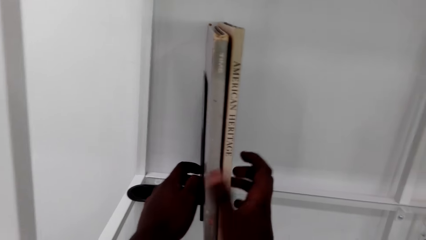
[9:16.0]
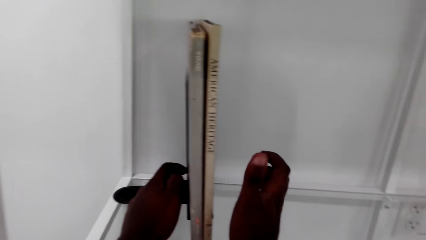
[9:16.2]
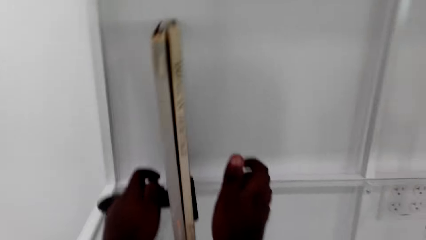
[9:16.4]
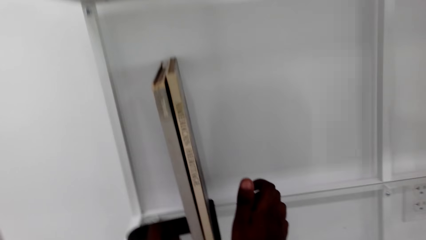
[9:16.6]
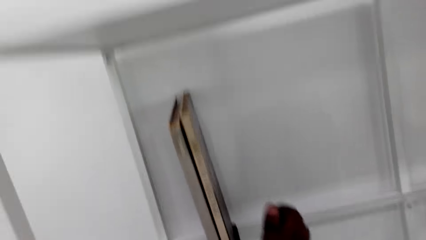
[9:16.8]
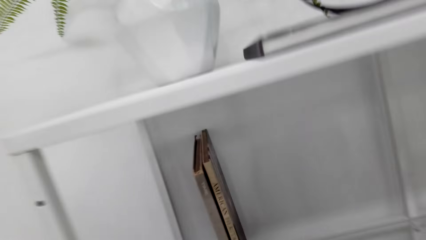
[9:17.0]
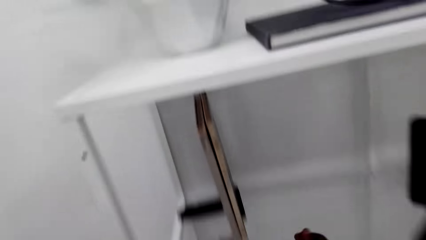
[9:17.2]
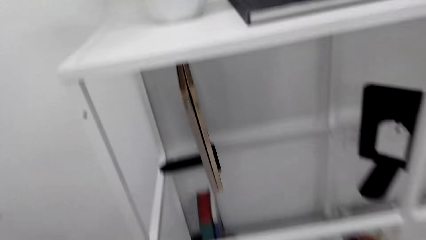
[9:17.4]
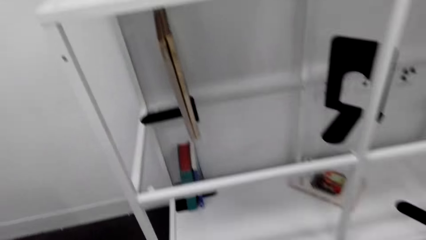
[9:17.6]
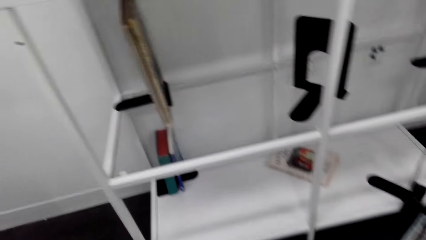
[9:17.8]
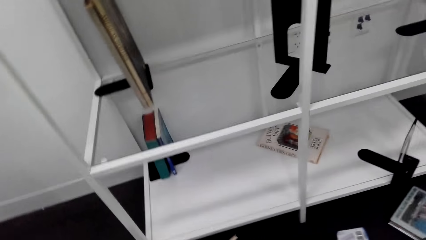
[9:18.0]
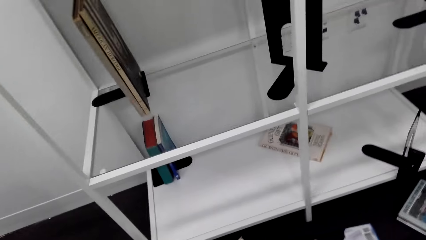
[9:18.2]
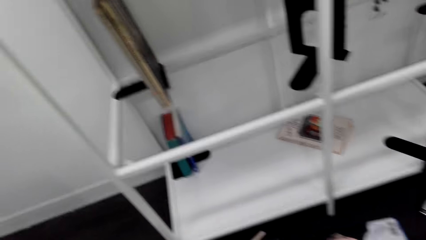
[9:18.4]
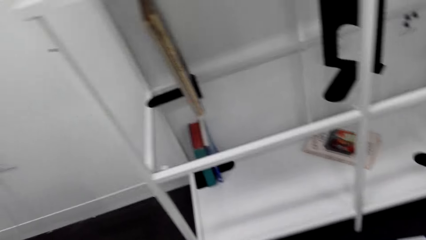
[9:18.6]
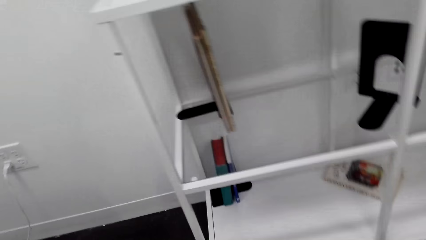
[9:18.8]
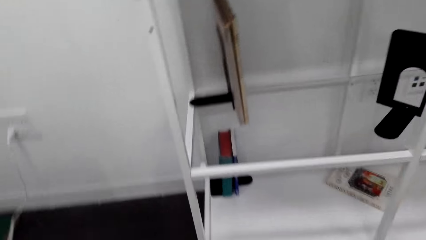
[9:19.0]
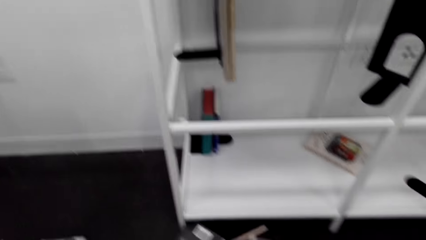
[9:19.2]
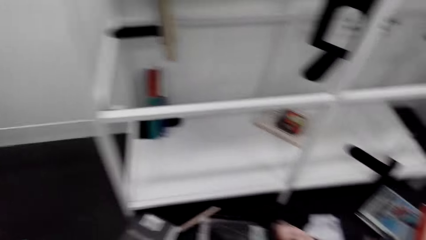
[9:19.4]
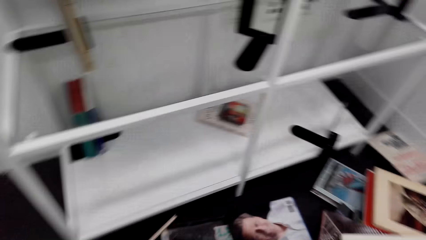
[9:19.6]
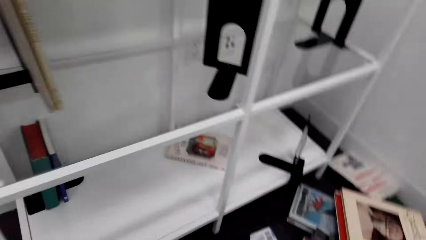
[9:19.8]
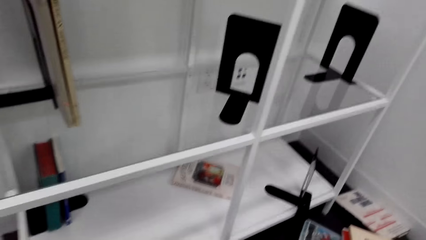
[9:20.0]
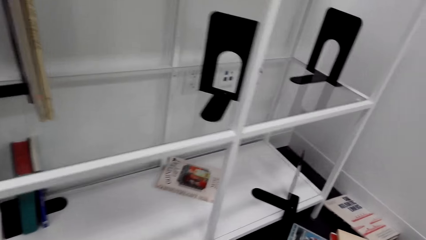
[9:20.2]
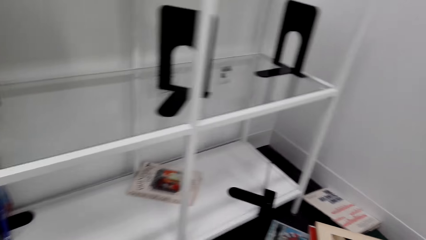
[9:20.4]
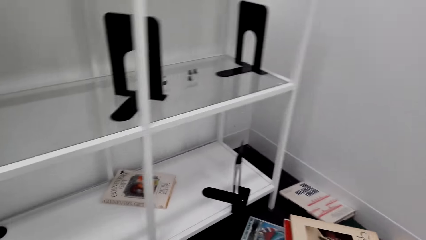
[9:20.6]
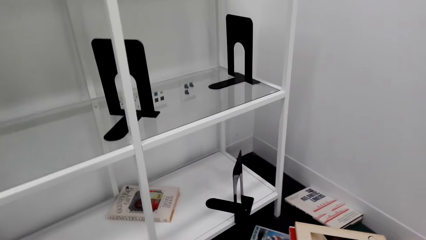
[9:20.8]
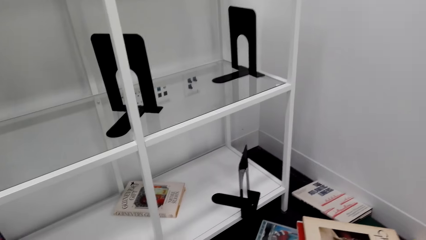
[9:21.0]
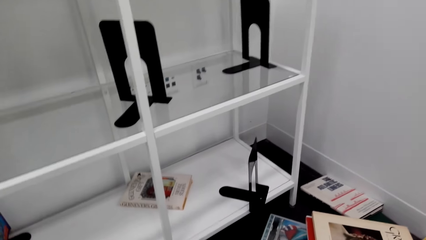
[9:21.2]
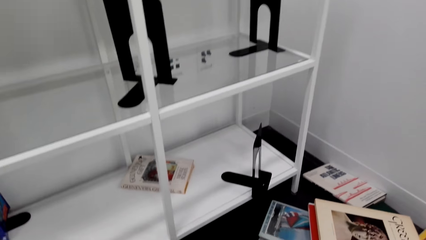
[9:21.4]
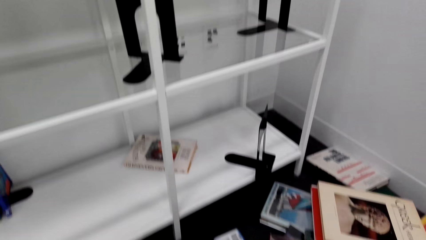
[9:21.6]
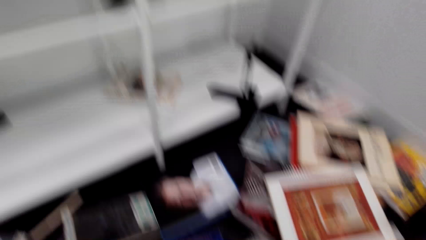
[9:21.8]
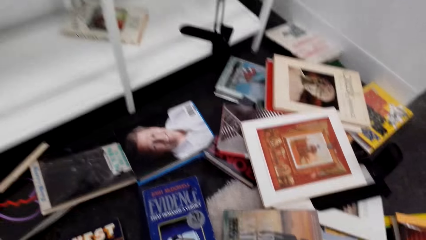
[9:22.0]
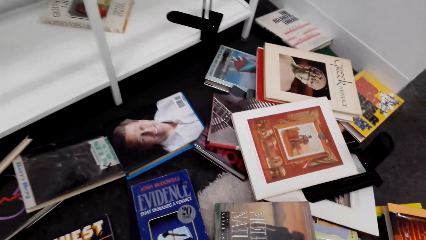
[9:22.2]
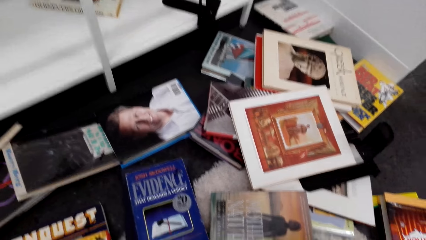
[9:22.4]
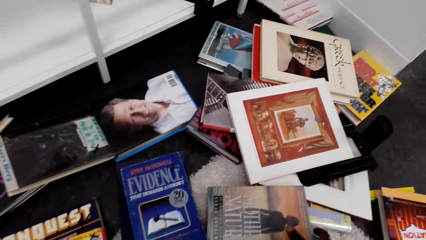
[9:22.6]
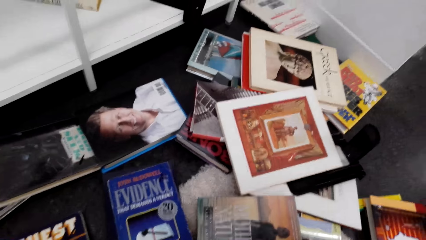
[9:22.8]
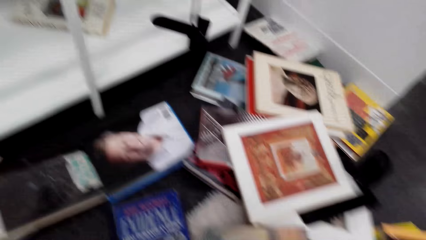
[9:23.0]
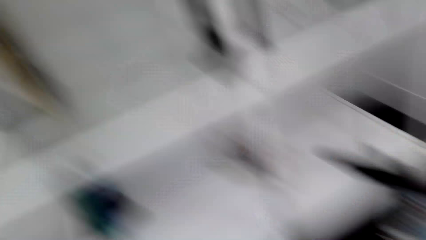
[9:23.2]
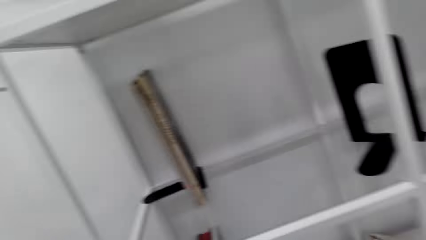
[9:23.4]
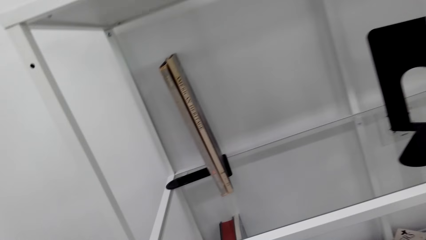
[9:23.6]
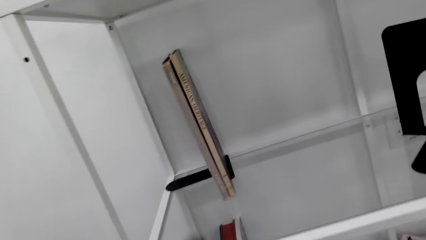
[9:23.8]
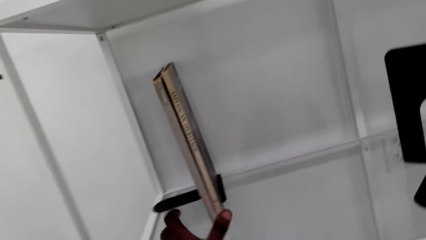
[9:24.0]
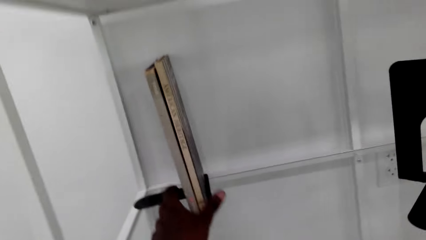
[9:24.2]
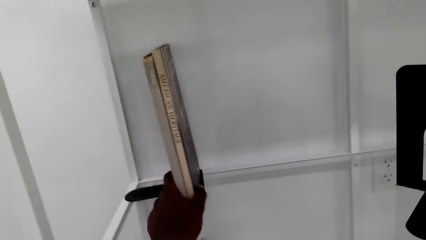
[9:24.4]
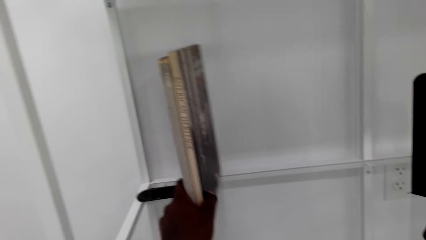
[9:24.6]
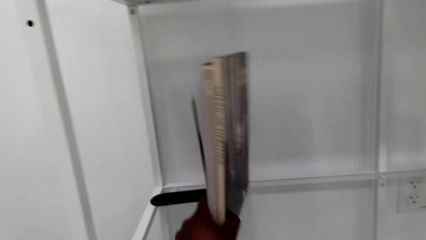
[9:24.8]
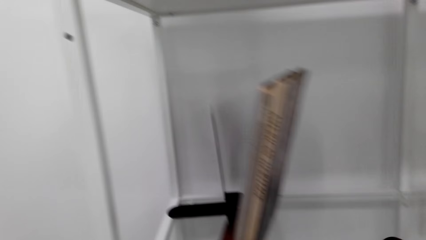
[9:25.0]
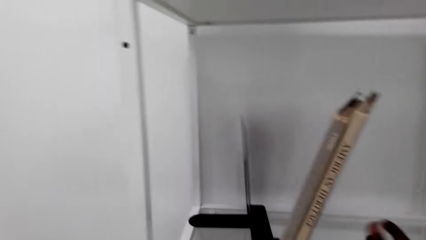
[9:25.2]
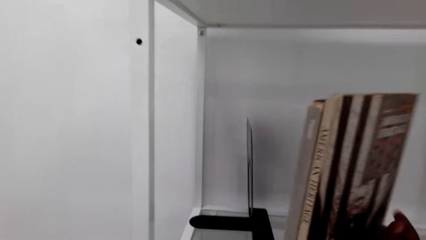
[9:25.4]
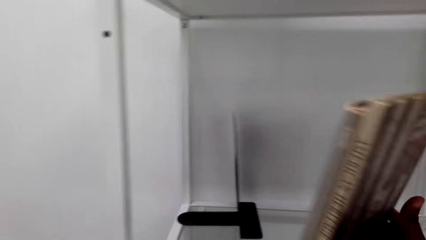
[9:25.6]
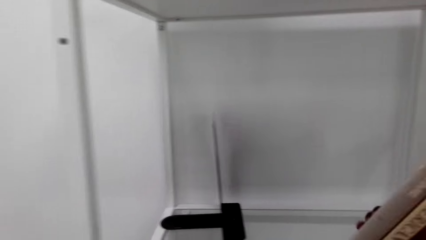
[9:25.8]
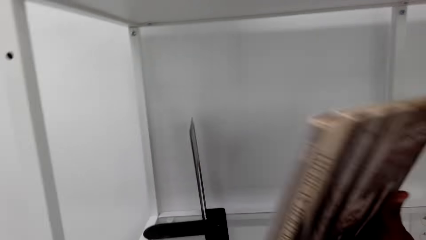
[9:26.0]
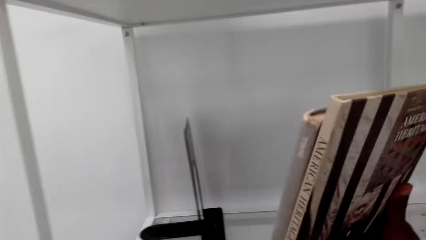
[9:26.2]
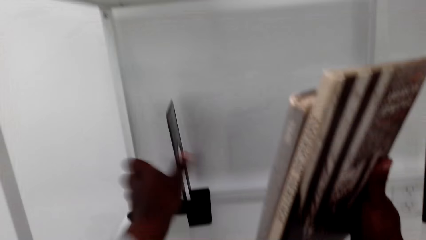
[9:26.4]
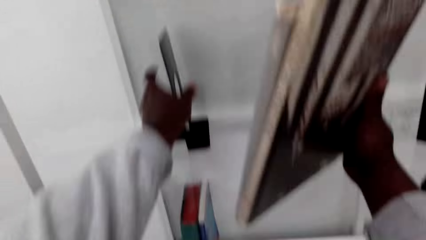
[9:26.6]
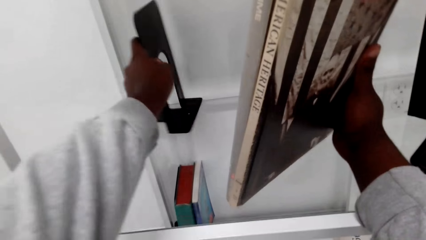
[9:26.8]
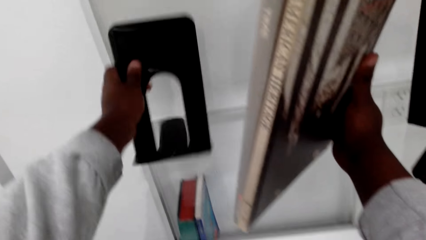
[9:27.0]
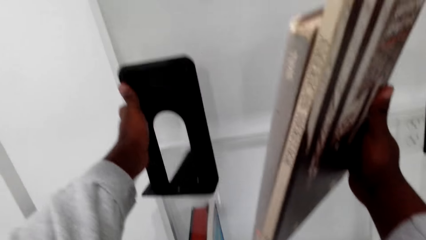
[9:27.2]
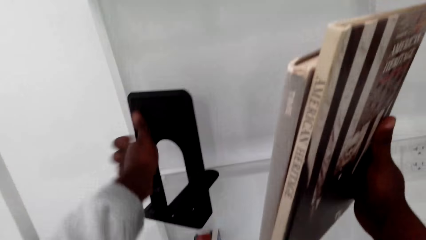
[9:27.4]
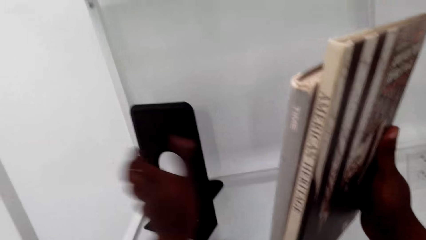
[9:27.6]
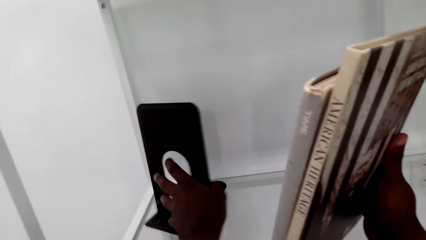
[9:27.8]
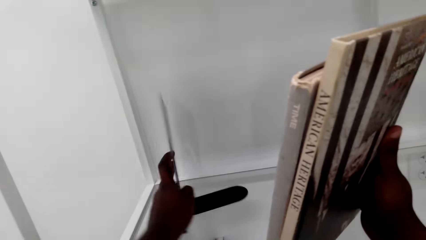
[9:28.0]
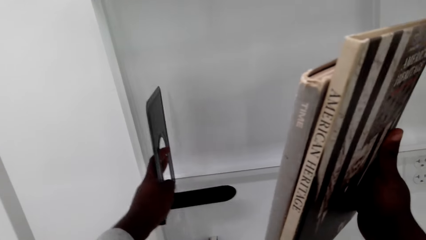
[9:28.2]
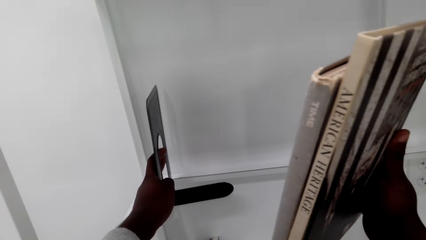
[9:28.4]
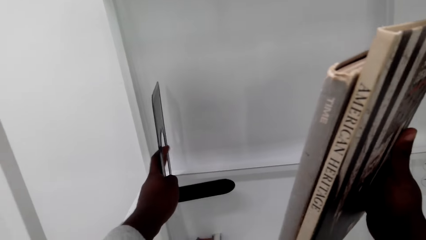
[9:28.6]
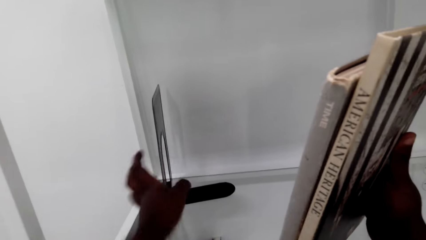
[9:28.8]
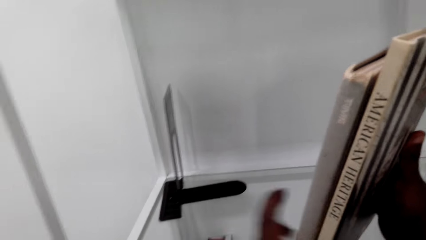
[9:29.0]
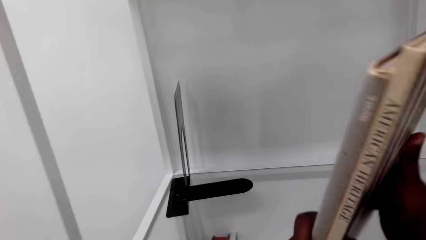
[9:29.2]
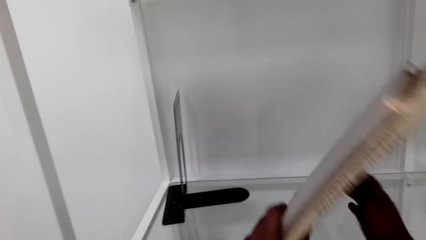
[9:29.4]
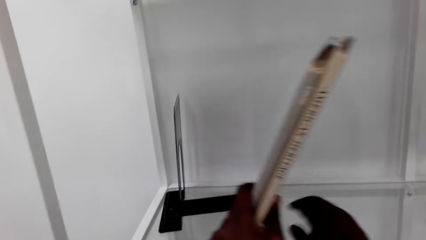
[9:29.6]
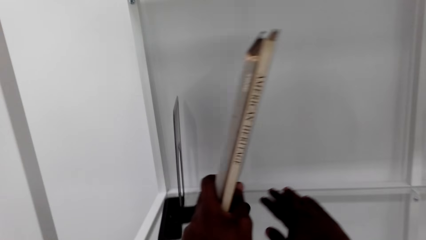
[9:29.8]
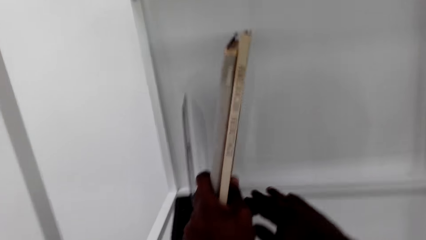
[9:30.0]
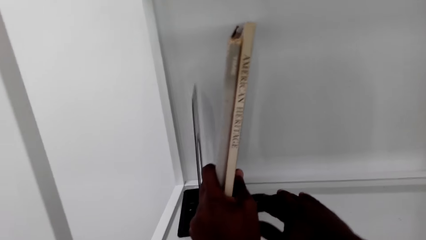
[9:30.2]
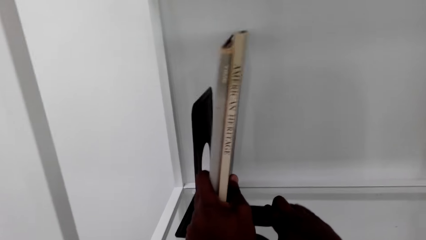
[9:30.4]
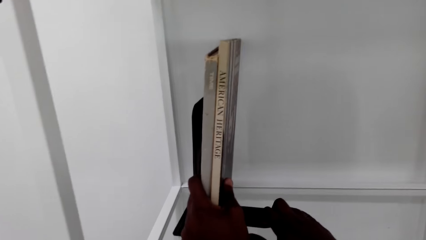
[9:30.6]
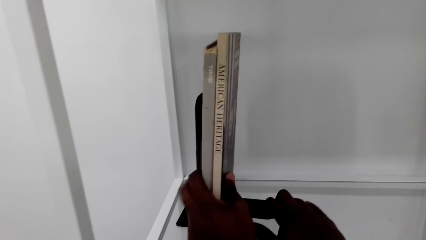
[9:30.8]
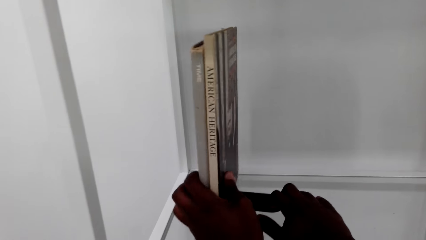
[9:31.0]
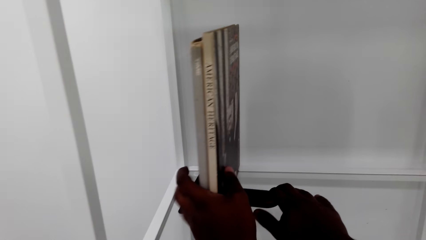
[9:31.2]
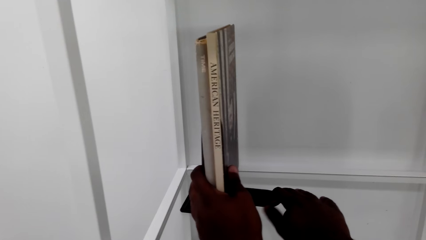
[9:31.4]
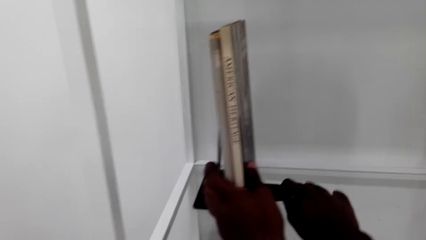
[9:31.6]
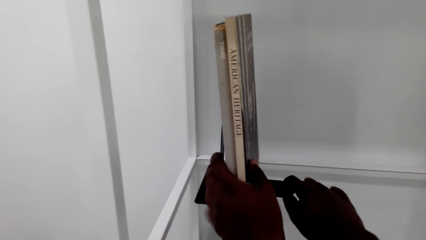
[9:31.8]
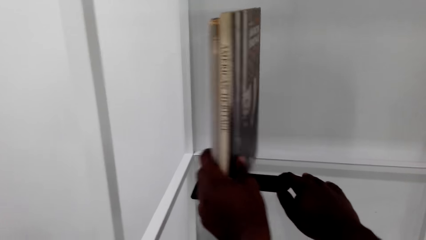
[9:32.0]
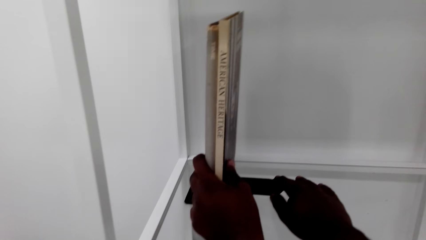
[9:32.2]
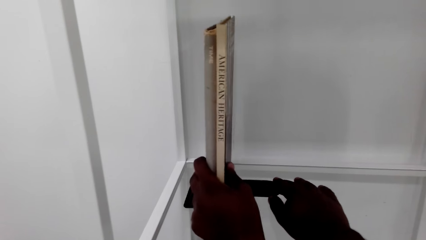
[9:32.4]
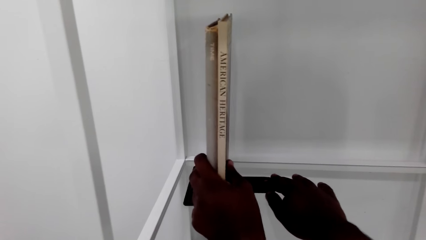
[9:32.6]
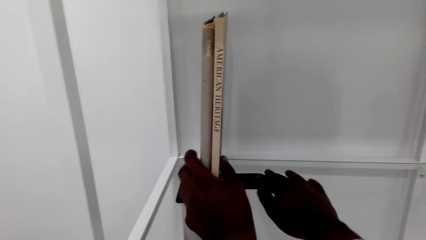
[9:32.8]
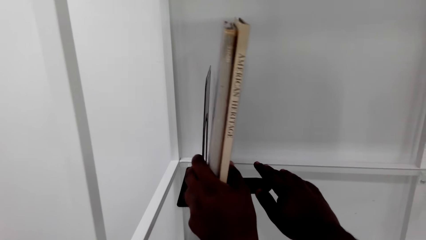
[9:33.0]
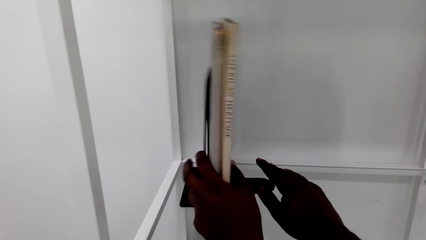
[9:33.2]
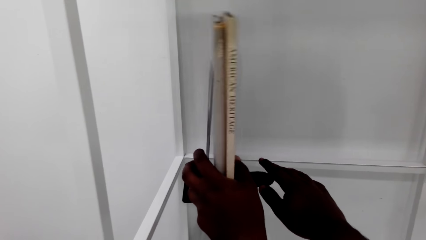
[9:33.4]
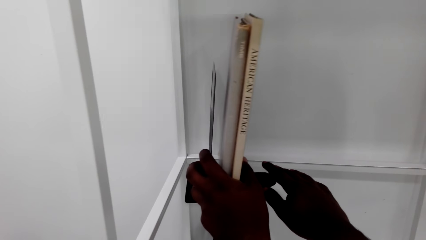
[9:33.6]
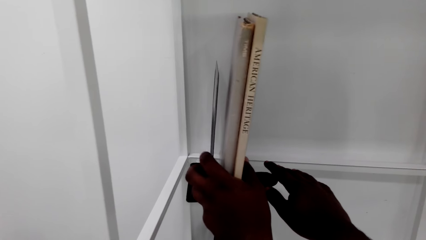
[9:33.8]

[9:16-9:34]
The camera wearer looks around the book shelf. They look around the floor. They remove books from the shelf. They adjust the book easel on the shelf. They turn the book ends stand. They put books on the book easel on the shelf.
